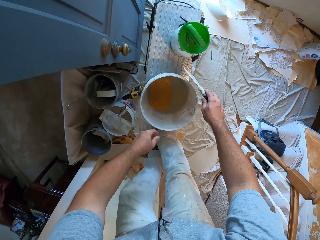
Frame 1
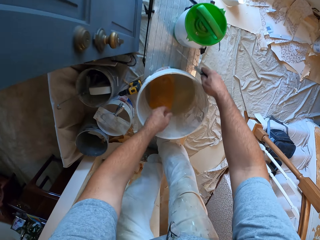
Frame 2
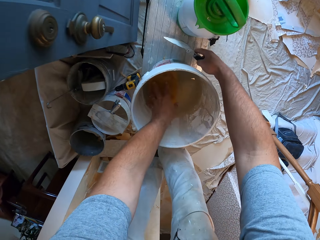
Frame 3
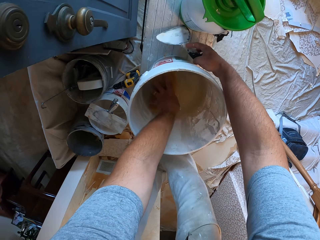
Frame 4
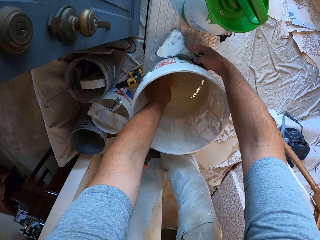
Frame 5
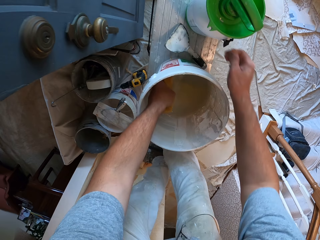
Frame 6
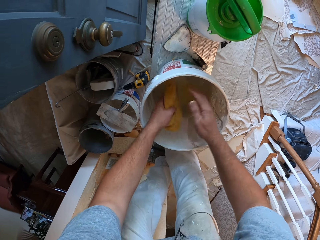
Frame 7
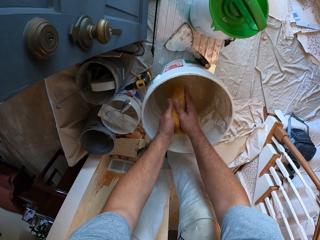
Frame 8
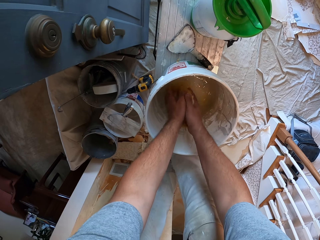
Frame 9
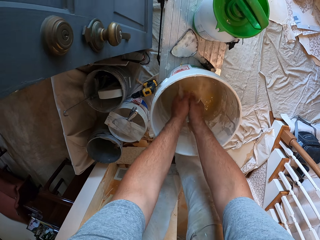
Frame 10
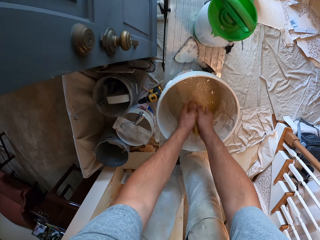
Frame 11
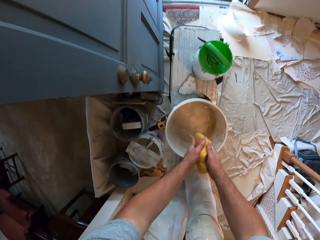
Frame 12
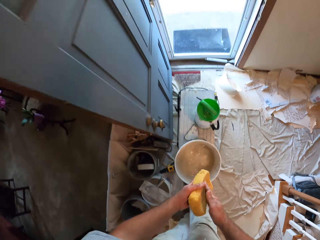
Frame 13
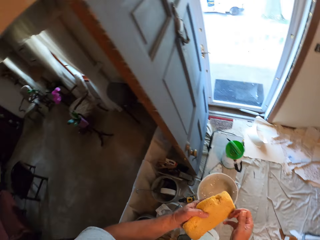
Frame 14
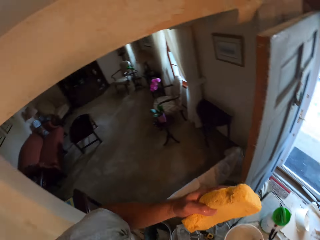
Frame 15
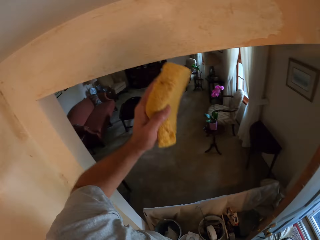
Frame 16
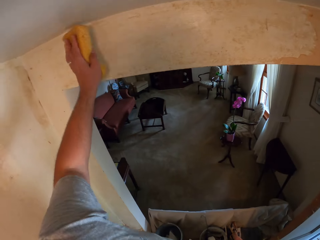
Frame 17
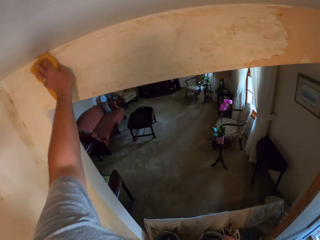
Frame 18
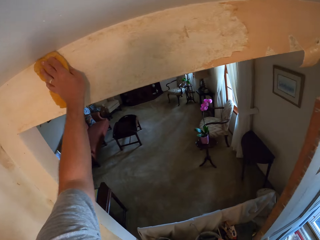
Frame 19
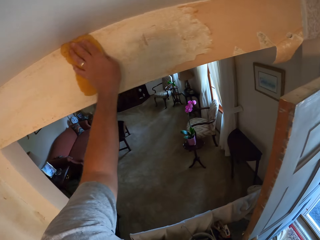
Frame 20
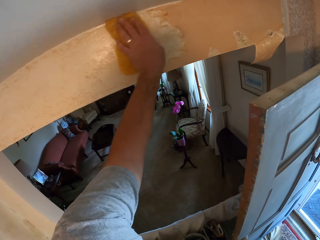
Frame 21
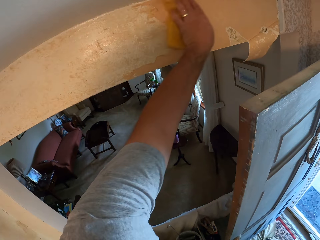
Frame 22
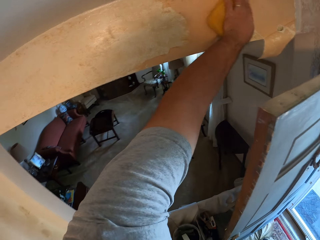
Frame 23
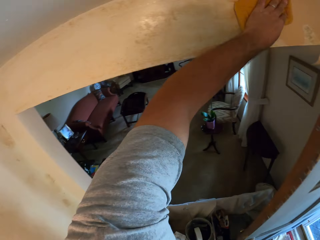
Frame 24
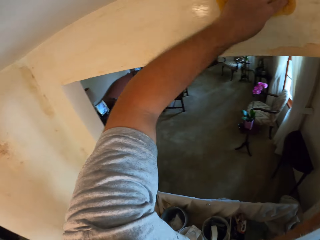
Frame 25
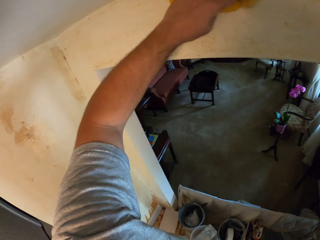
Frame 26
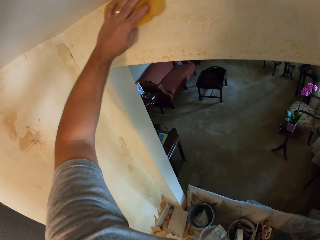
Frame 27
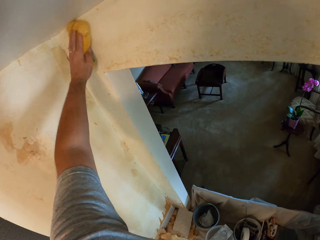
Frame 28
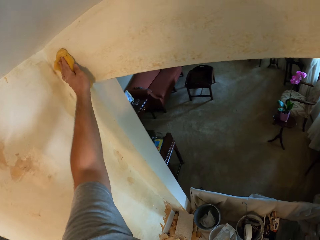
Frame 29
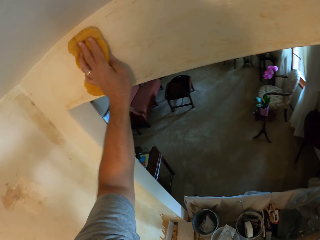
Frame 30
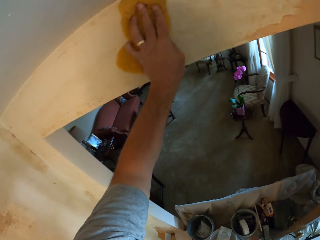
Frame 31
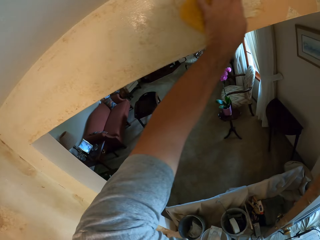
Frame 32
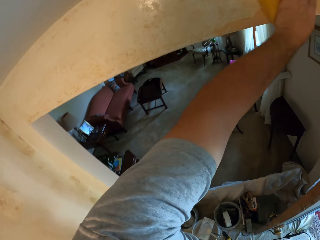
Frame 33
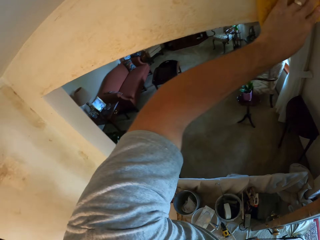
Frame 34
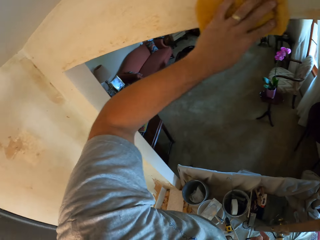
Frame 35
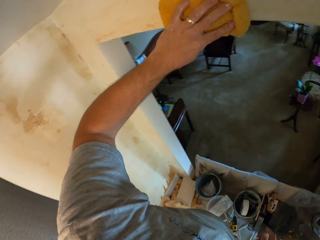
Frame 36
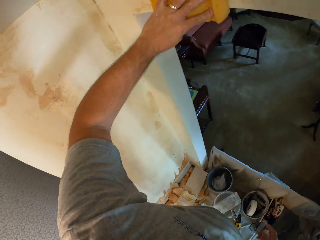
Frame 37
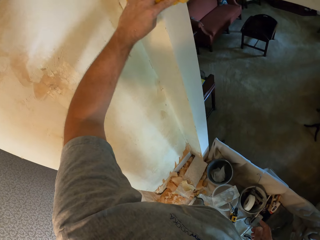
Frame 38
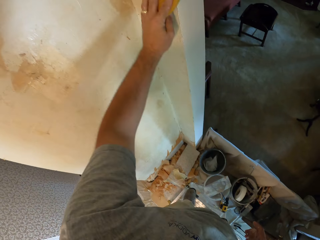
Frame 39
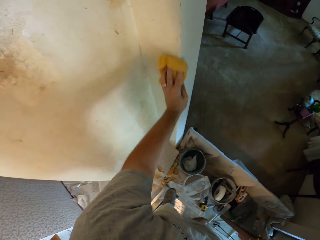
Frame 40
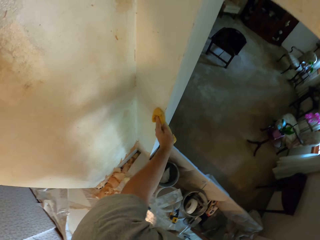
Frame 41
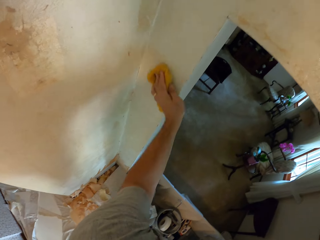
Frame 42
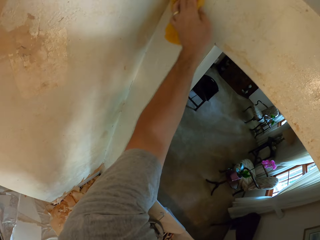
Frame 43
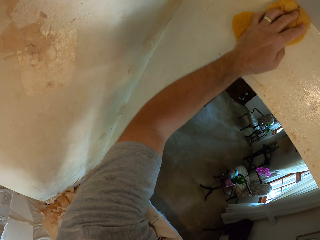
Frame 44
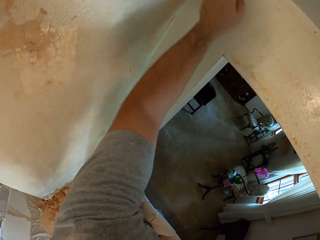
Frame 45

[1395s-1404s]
The camera wearer drops the putty knife. They take the wet sponge or foam from the bucket. They squeeze the foam. They wipe the wall with the foam.

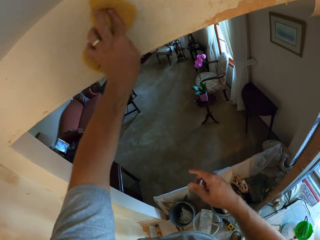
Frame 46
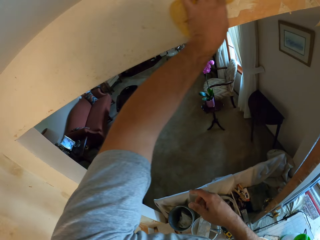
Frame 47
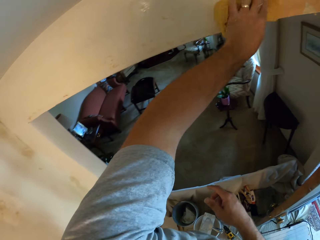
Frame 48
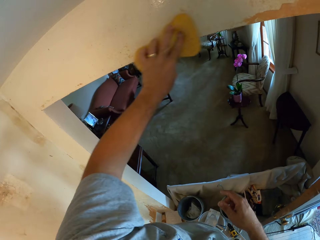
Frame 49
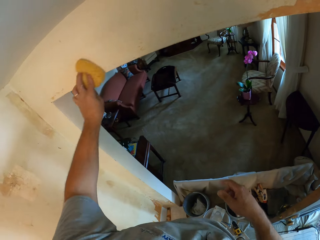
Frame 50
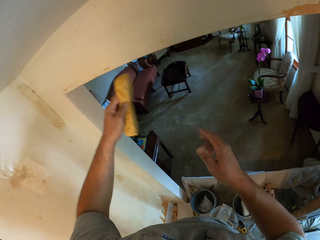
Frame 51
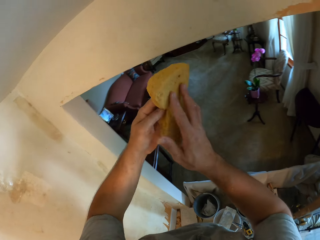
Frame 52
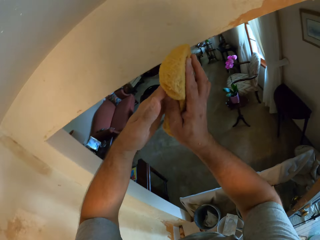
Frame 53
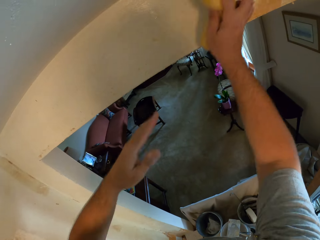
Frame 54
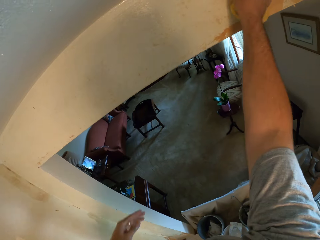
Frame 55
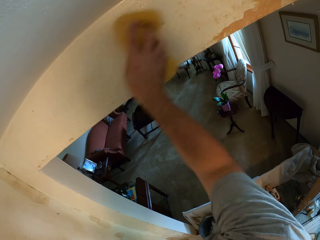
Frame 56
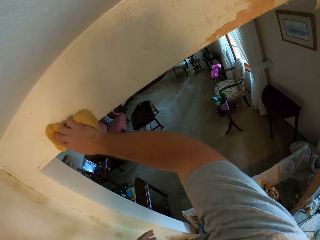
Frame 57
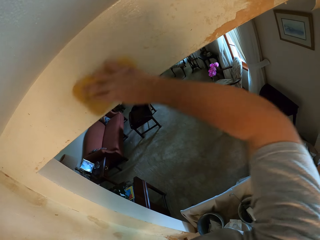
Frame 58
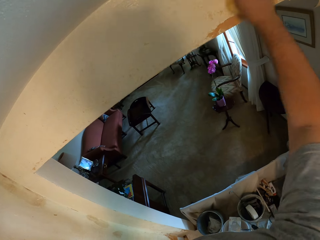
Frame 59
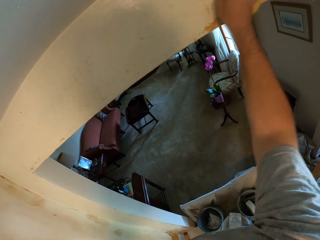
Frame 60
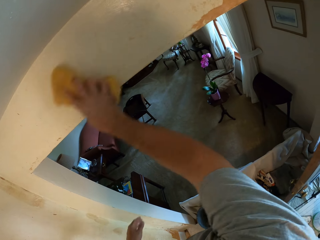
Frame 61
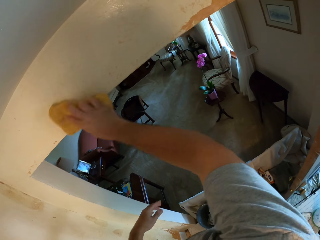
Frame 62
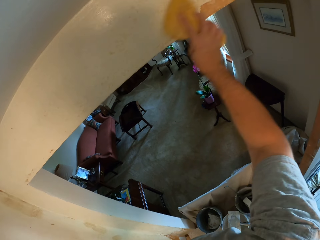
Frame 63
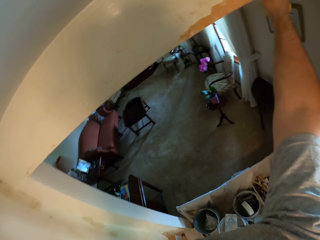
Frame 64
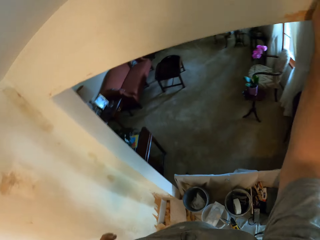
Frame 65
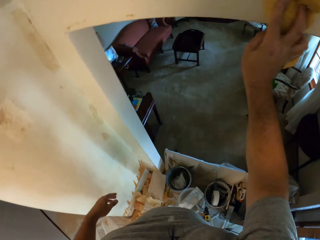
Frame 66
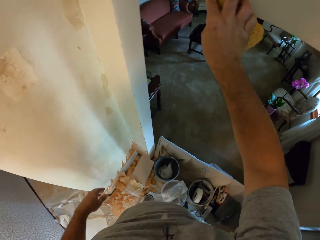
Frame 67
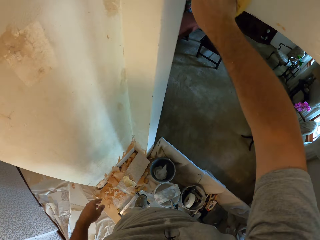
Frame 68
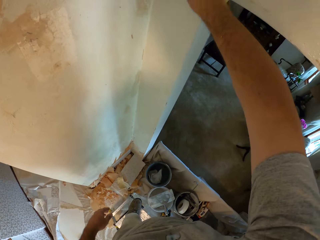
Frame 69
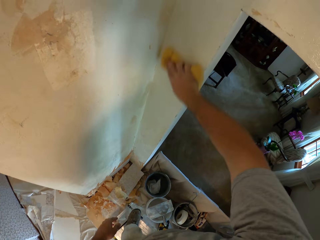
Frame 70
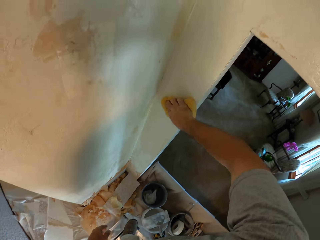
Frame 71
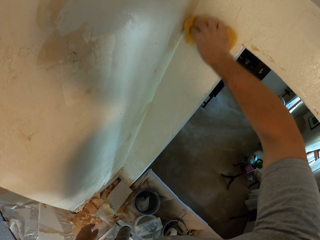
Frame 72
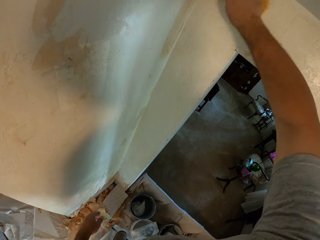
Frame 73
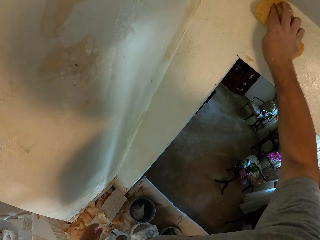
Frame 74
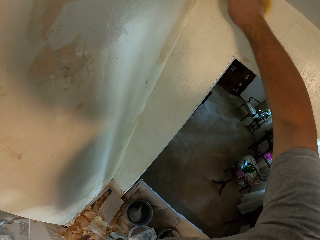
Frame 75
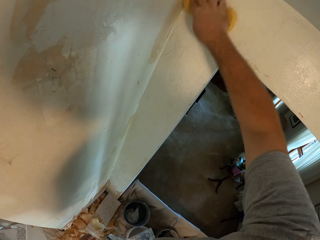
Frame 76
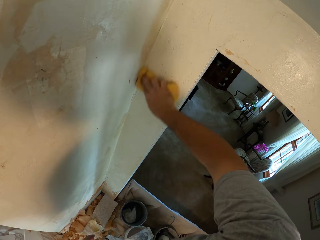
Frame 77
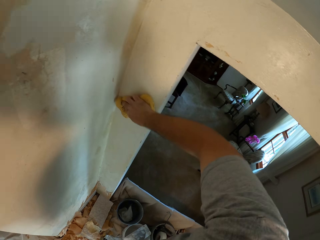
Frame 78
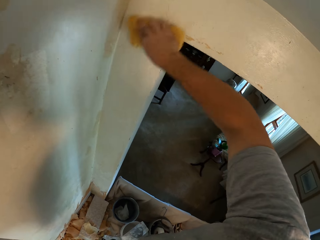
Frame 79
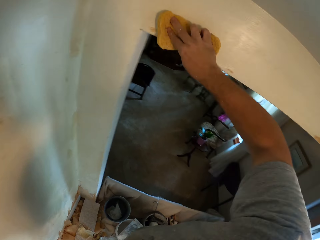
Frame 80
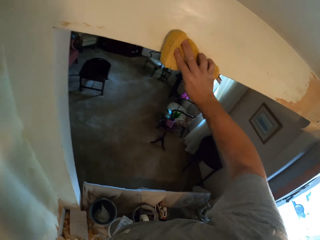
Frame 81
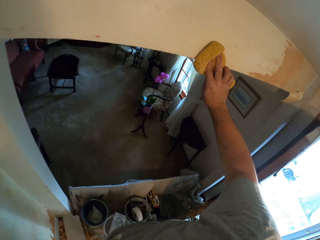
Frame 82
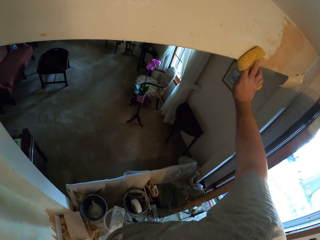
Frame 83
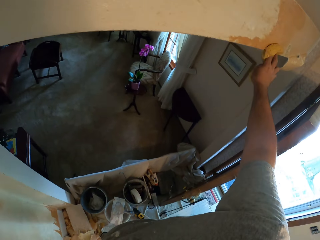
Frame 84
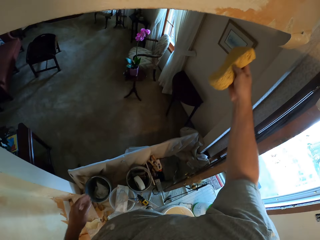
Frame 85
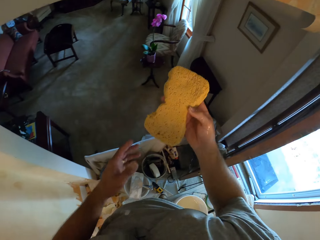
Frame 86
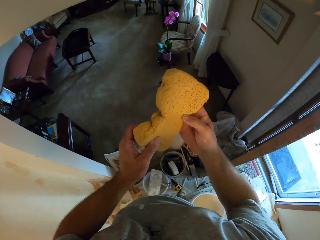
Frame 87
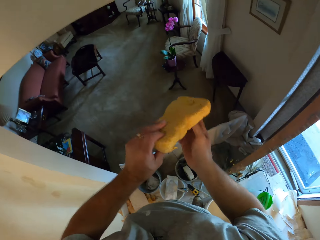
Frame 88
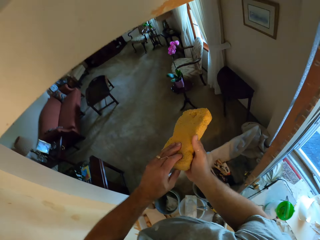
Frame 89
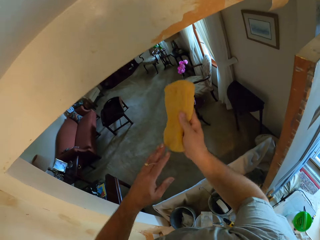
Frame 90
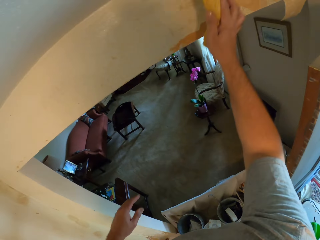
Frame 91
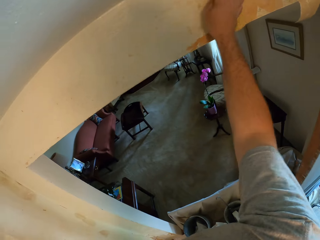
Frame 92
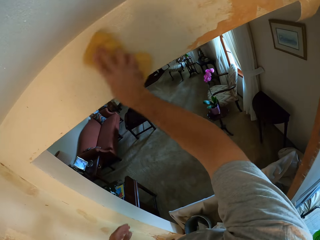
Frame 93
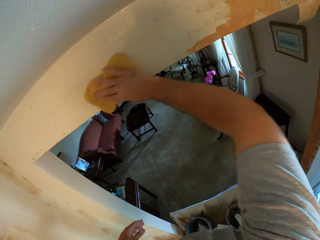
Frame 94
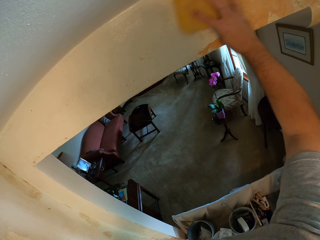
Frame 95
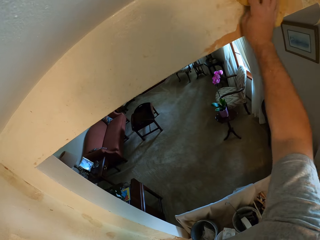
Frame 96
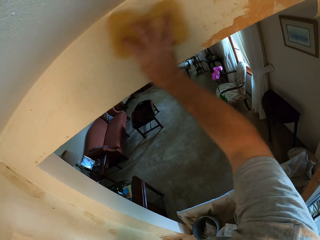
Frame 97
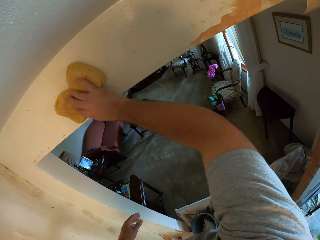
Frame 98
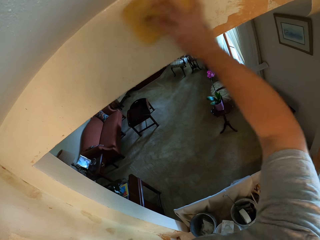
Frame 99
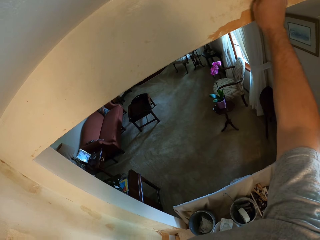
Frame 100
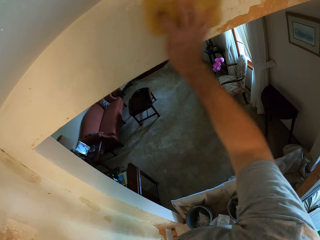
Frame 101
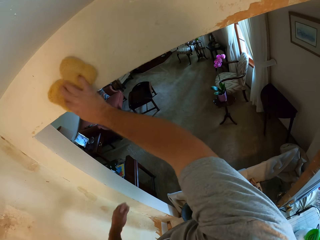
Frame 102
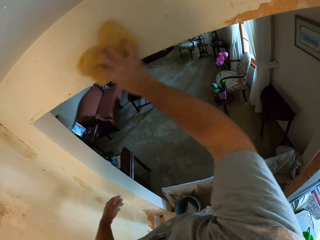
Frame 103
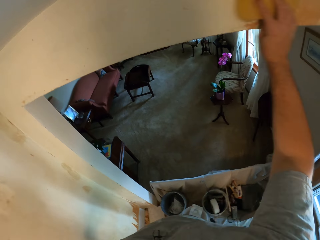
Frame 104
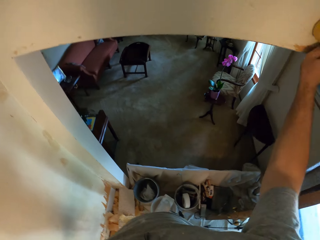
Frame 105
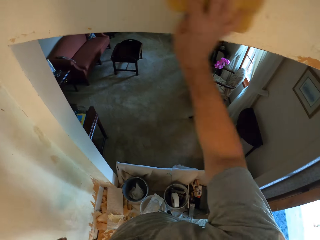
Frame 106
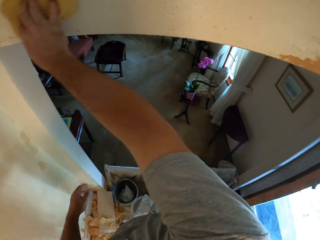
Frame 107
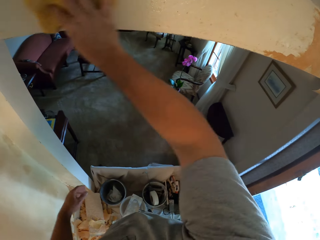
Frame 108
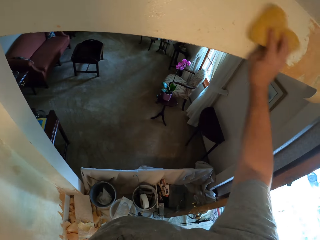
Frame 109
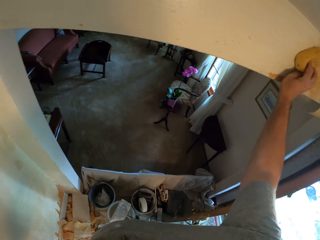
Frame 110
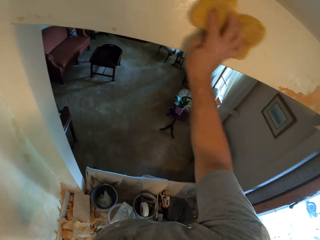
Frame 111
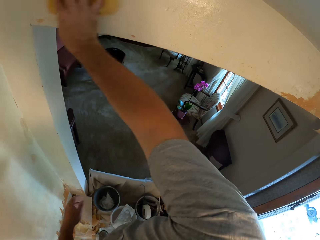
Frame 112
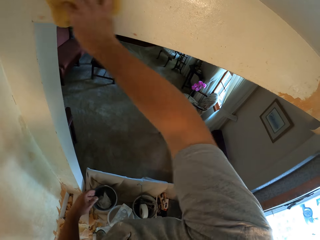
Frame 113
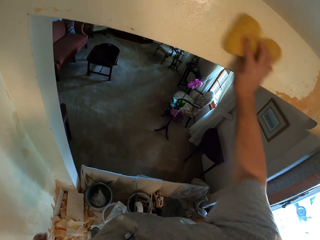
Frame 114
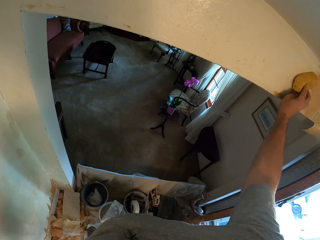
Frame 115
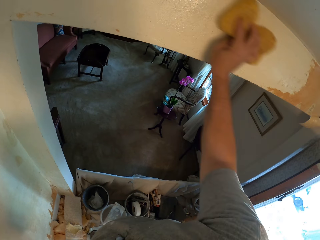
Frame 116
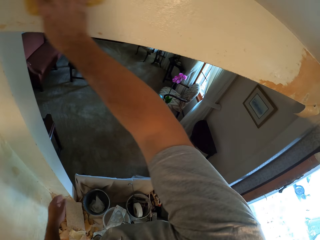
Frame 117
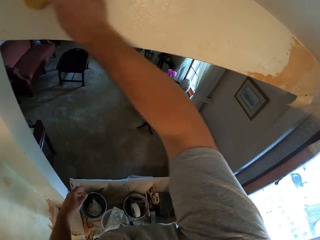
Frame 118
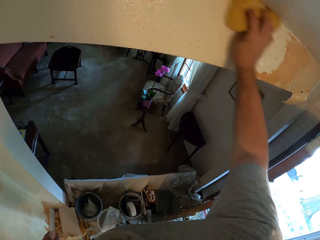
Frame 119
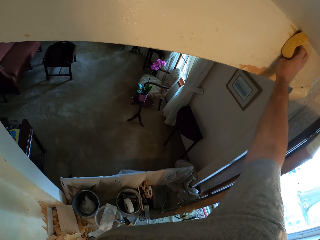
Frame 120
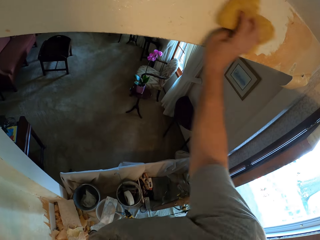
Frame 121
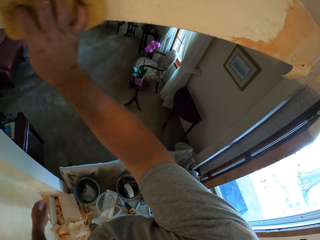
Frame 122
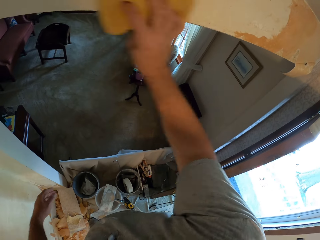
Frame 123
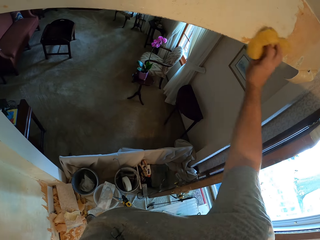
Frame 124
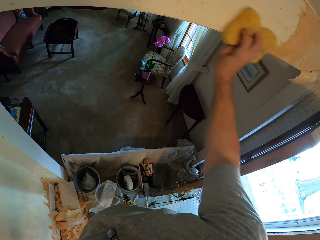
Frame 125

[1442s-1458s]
The camera wearer moves the foam in his left hand to his right hand. He holds the wet sponge with the right hand. He holds the wet sponge with both hands. He wipes the wall.
